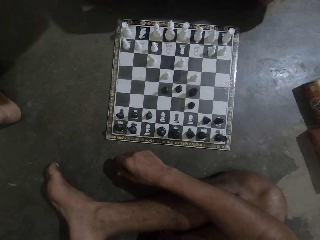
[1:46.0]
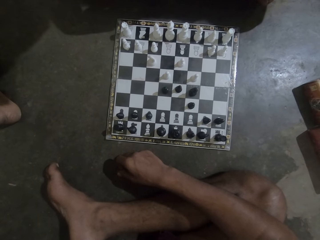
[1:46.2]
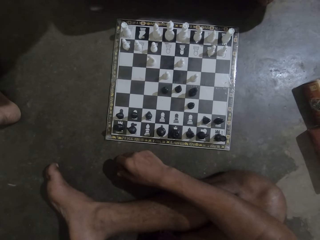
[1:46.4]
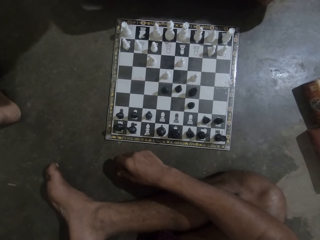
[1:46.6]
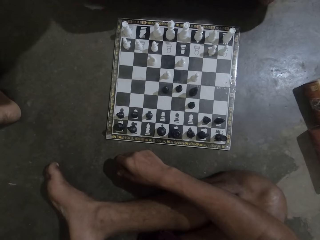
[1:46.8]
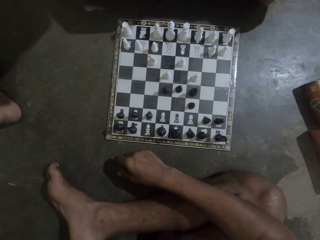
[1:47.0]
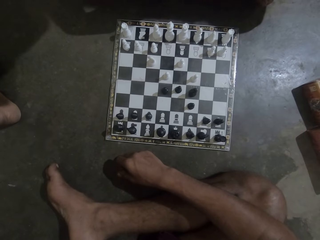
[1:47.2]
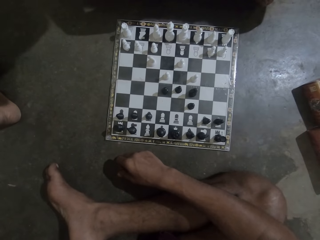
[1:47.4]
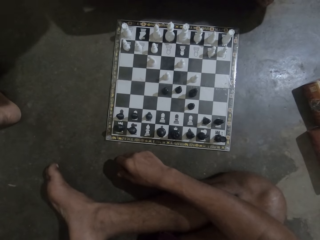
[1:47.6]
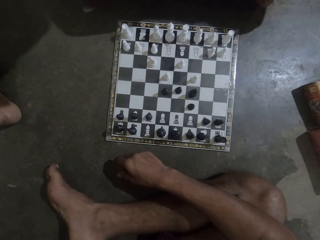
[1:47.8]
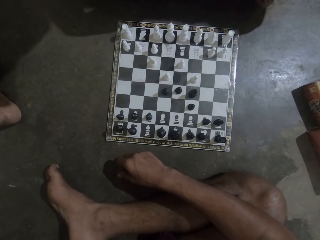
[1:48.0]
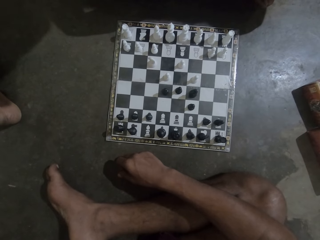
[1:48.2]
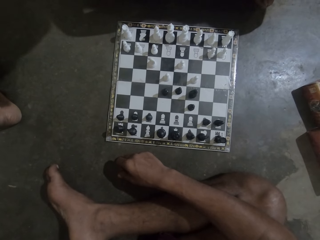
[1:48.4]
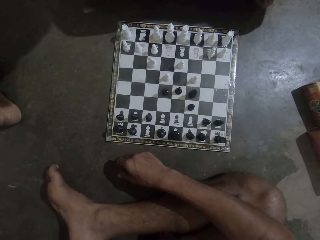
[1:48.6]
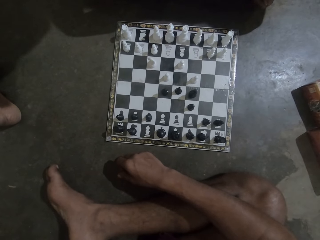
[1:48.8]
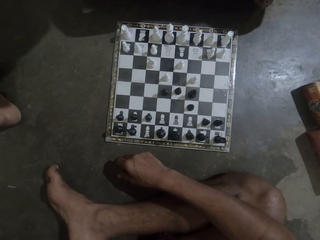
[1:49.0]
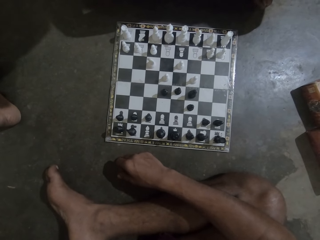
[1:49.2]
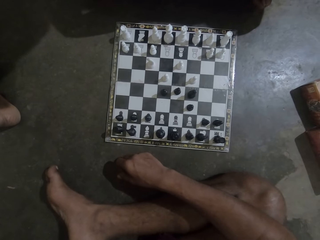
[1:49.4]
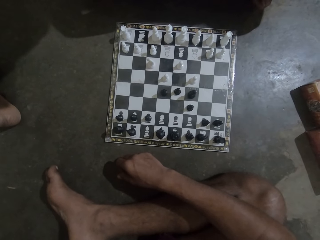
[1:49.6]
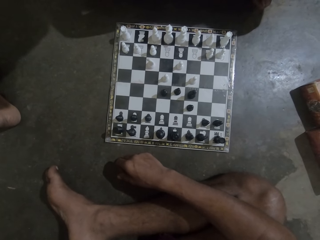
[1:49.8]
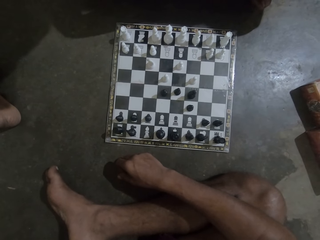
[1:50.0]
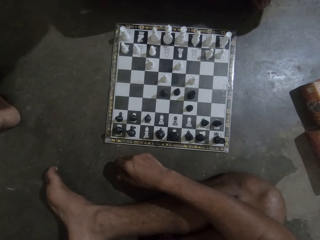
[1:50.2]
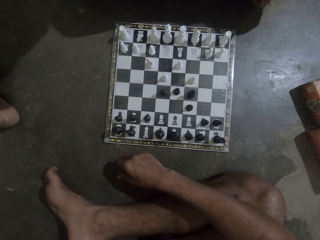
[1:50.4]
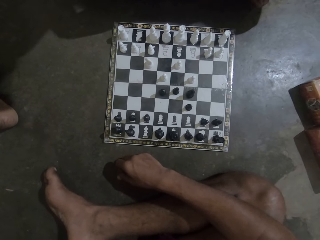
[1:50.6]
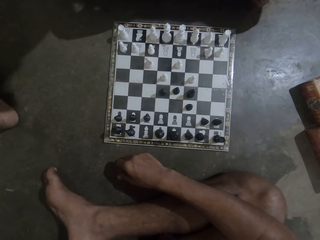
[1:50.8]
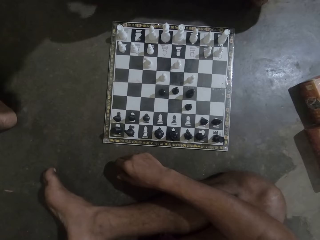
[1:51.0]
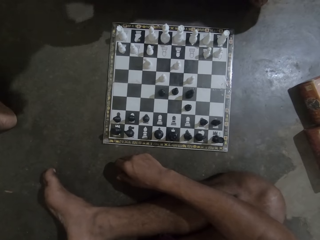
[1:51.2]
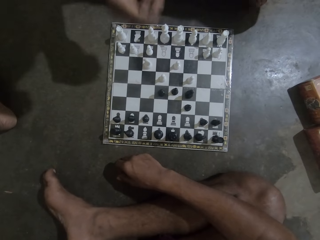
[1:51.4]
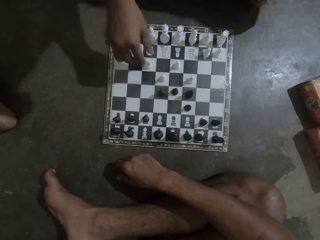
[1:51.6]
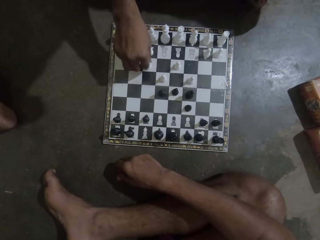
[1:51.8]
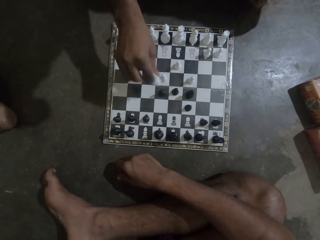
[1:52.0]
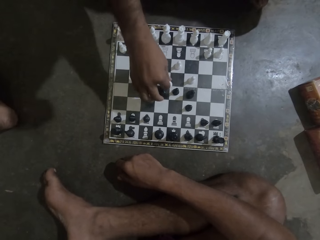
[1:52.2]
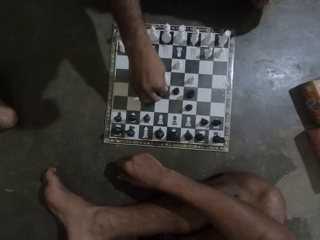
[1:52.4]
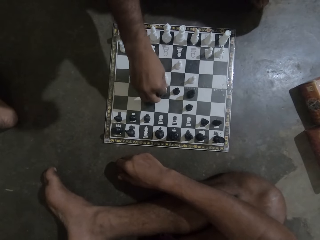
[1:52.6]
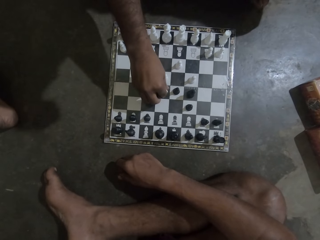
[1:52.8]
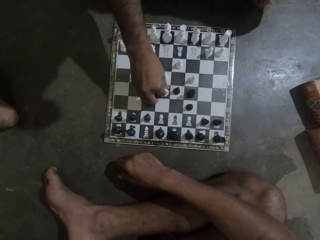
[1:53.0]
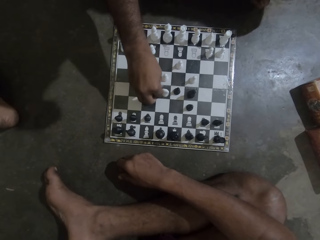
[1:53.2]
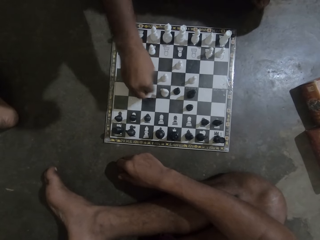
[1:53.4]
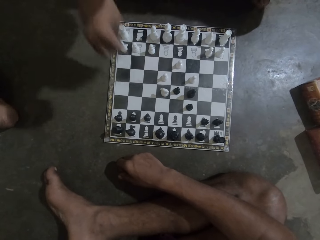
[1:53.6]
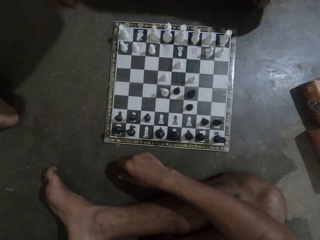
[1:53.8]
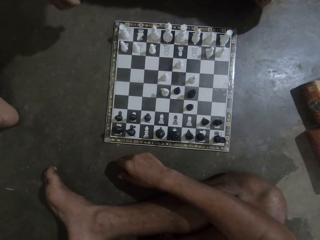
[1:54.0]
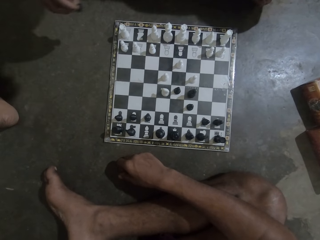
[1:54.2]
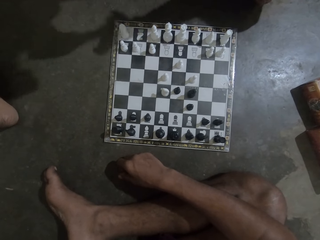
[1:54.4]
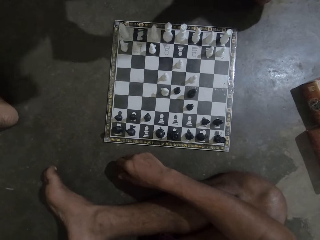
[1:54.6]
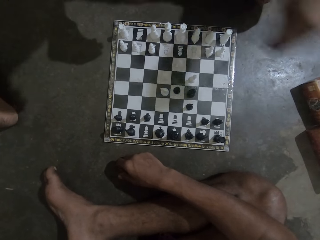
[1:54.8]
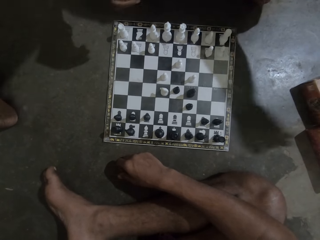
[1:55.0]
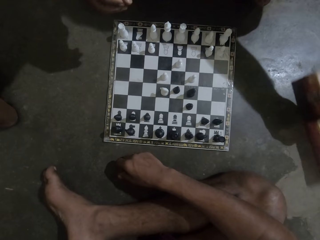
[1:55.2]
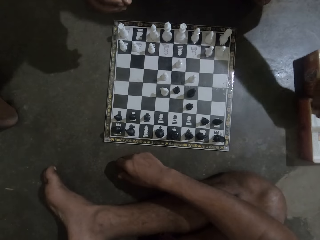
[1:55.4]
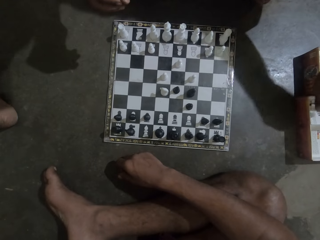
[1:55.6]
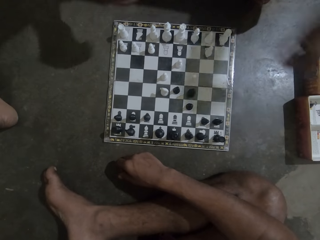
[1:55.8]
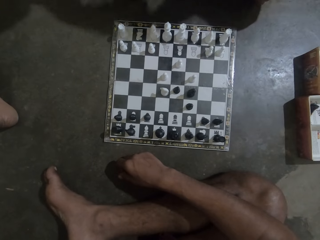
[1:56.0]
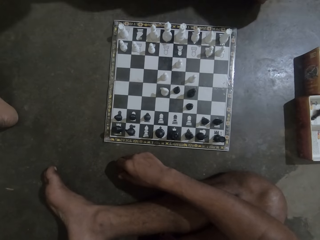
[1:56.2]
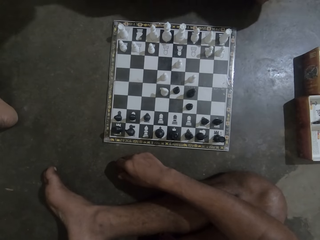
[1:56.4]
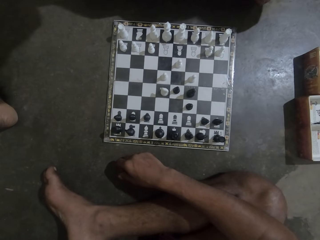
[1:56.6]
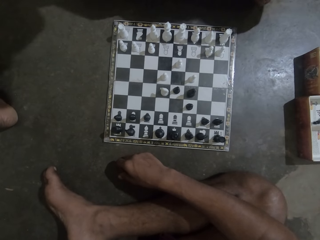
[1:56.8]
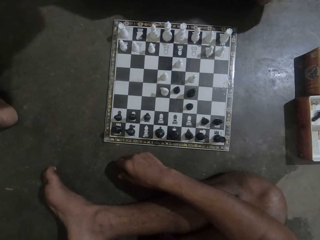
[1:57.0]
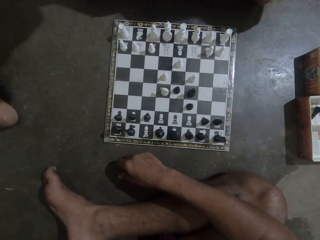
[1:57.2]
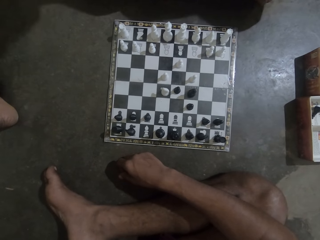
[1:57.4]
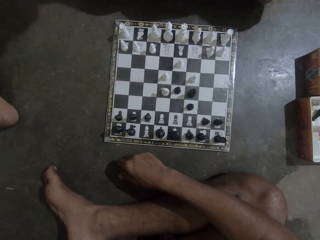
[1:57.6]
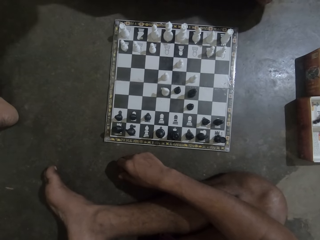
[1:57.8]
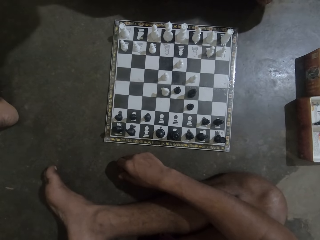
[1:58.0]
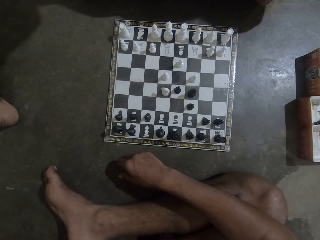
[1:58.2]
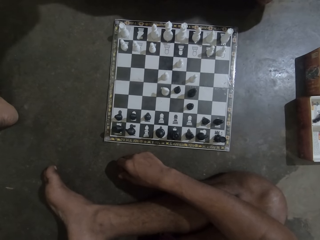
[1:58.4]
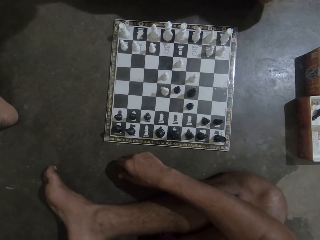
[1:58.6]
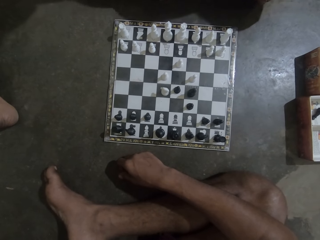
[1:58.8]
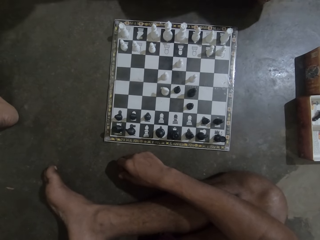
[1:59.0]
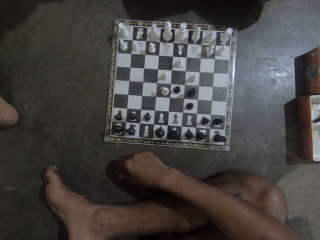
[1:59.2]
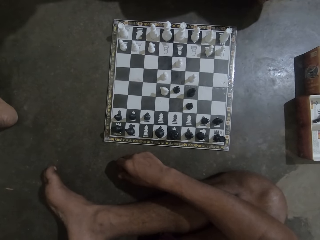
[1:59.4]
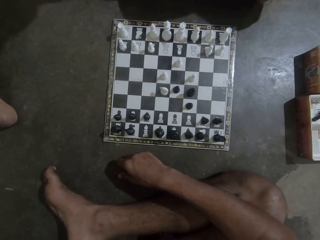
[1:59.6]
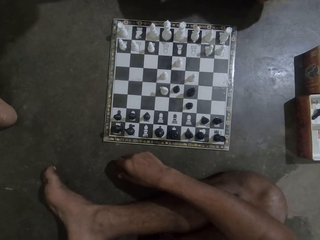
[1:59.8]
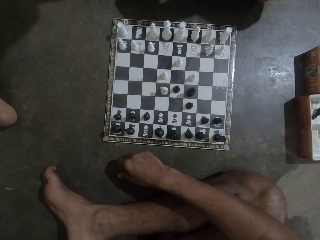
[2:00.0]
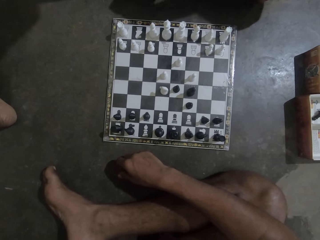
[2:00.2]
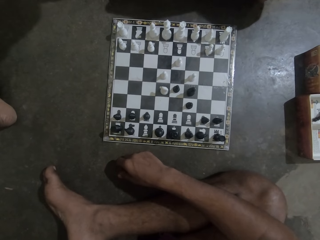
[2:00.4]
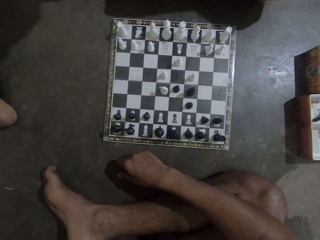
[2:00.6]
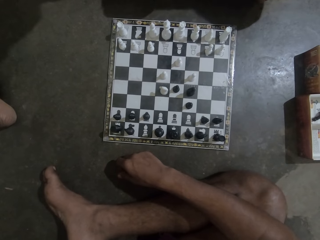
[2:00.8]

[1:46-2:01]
A man moves the chess piece. The man takes the chess piece from the board and drops the chess piece into a small box. The camera wearer looks at the chess game with the man.

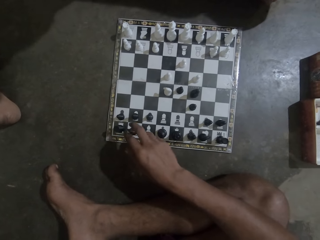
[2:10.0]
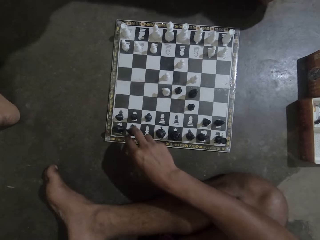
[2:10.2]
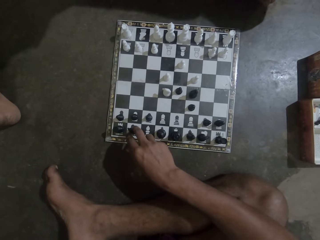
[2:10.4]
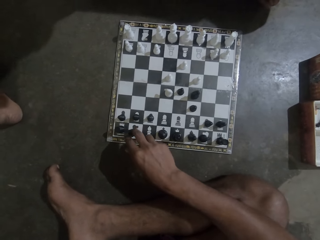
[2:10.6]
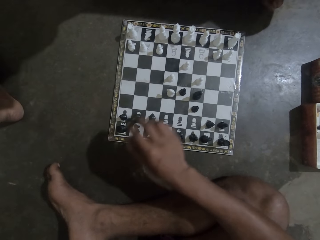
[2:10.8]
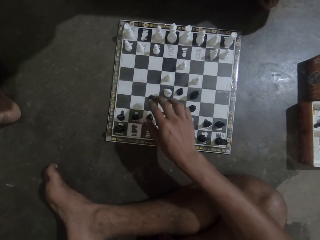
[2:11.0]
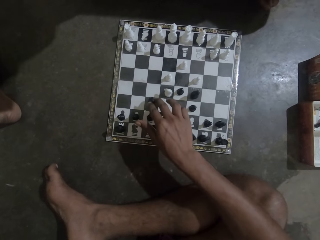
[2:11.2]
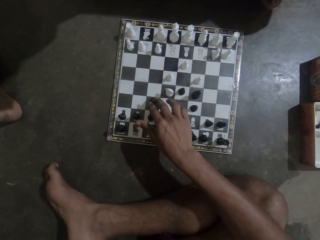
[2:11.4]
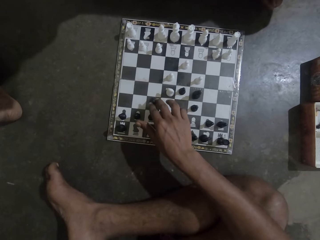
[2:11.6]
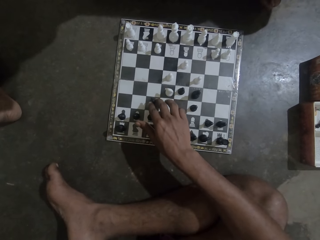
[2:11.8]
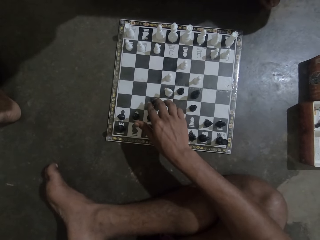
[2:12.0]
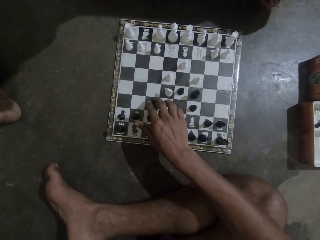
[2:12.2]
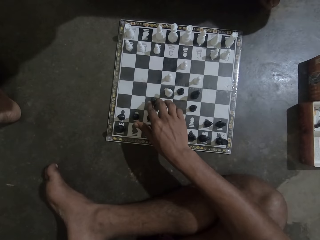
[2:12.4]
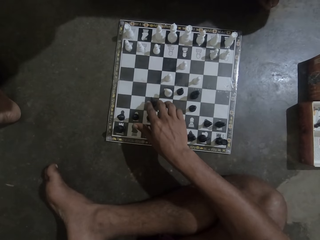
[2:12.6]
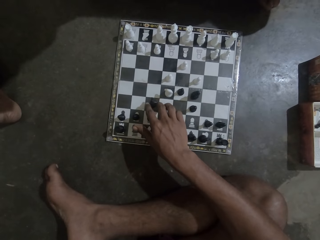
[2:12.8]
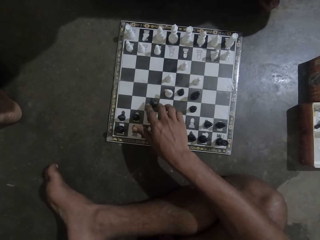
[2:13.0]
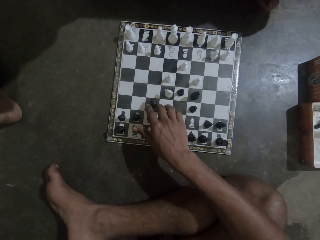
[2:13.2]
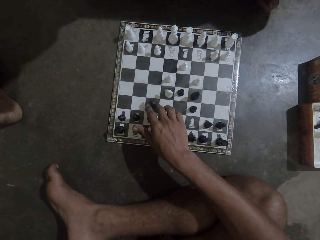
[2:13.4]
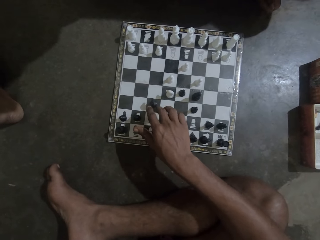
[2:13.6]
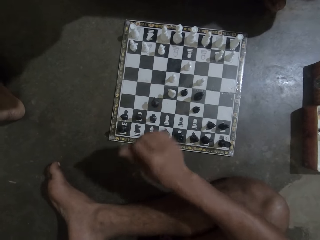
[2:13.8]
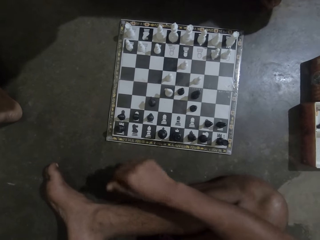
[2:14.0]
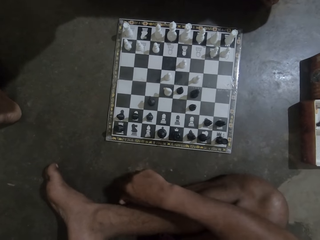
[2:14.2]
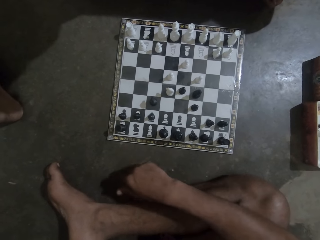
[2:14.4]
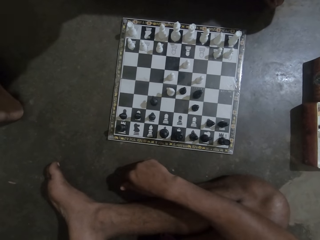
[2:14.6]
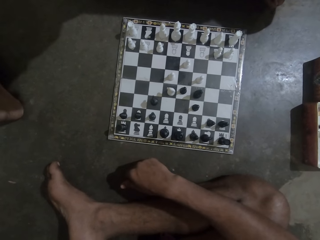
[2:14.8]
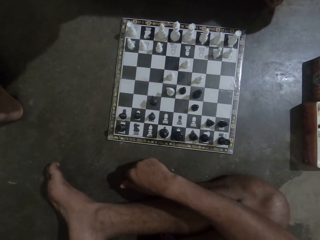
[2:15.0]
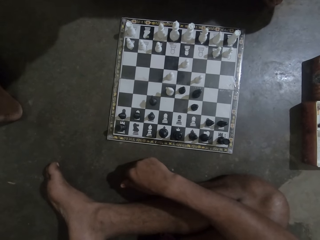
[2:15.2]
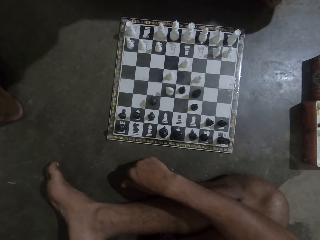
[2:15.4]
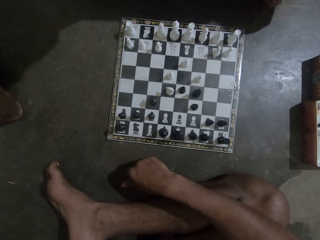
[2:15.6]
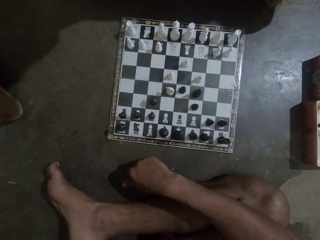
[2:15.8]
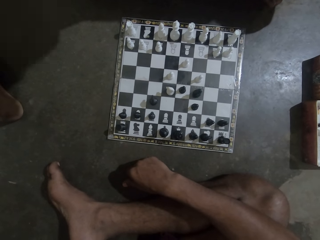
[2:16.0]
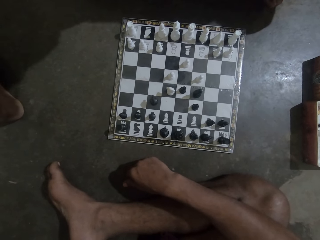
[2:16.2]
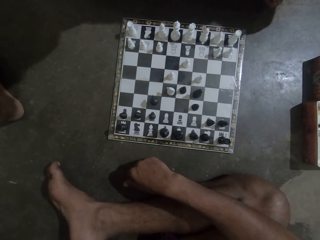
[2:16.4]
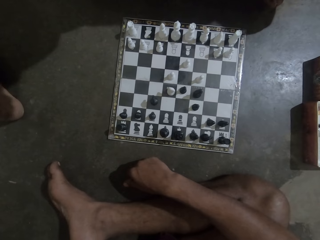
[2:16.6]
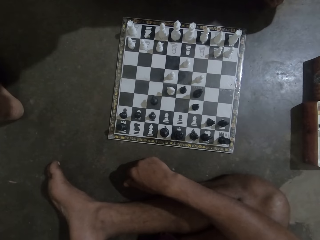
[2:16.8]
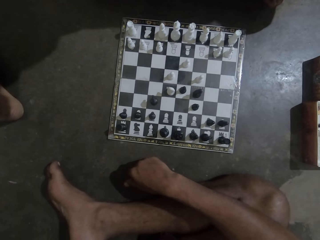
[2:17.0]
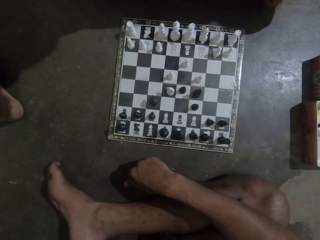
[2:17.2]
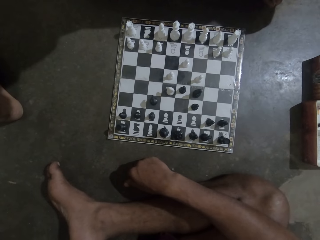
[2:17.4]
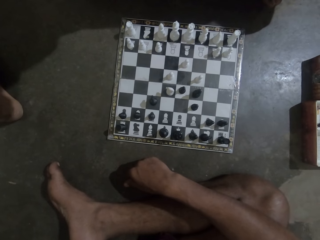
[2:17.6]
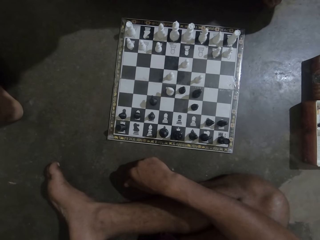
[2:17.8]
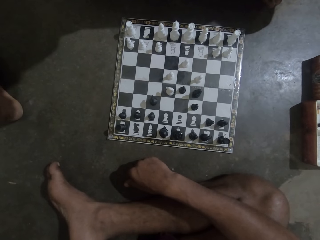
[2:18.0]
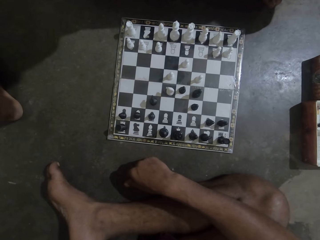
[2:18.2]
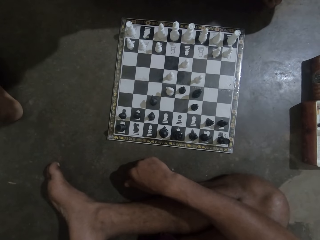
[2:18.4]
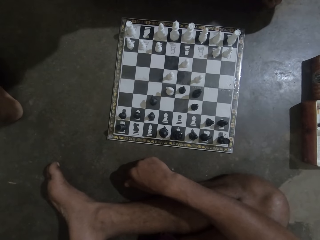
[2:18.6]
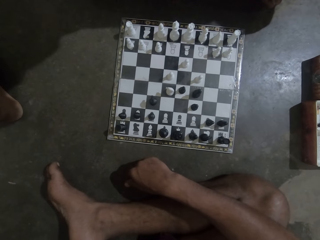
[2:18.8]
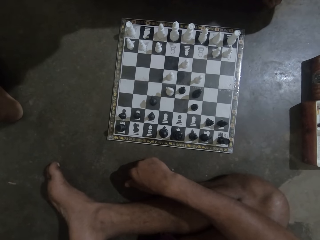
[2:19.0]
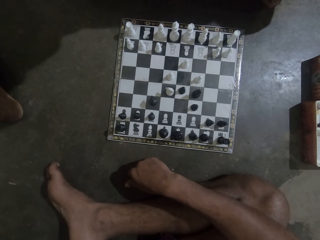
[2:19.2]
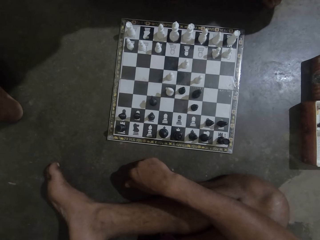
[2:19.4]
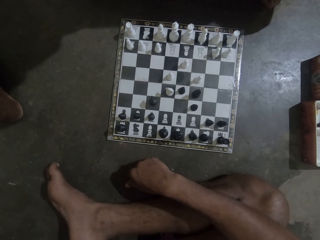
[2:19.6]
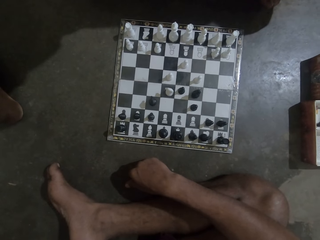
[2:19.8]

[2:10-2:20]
The camera wearer moves the chess piece. They look at the chess game with a man.
